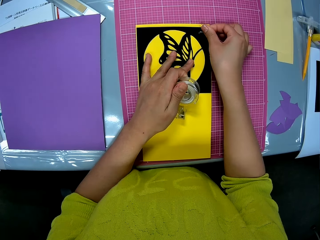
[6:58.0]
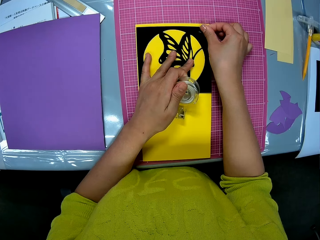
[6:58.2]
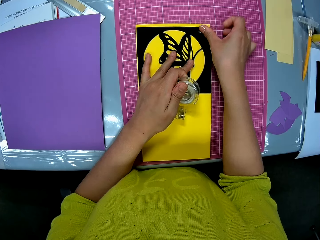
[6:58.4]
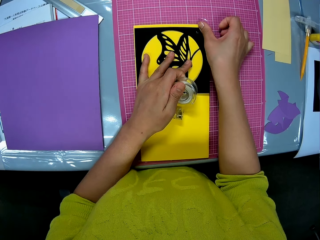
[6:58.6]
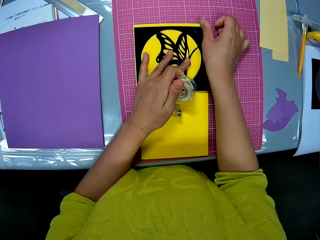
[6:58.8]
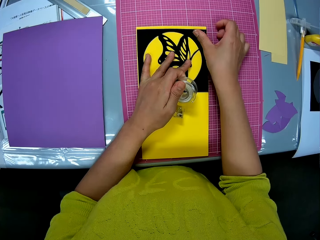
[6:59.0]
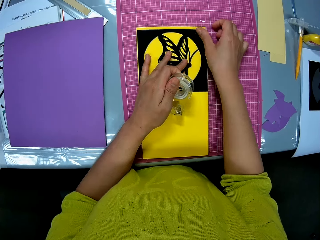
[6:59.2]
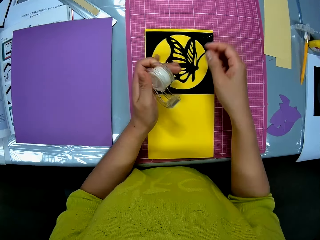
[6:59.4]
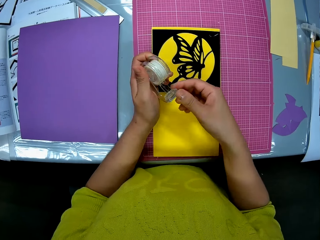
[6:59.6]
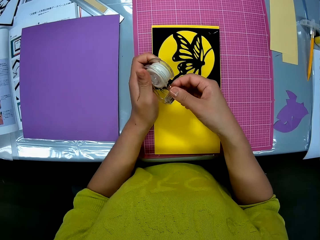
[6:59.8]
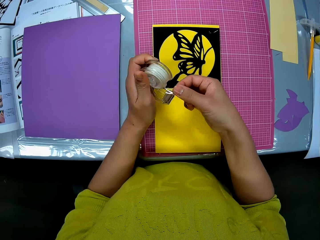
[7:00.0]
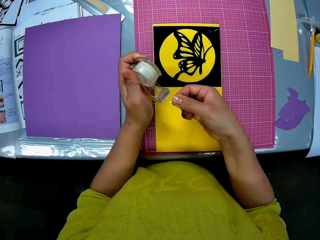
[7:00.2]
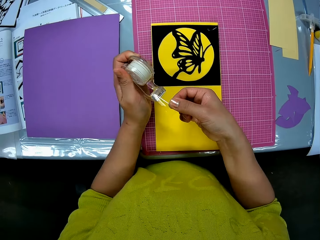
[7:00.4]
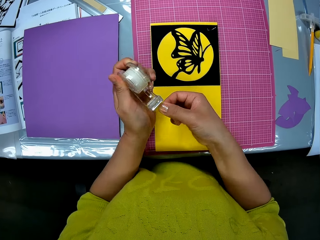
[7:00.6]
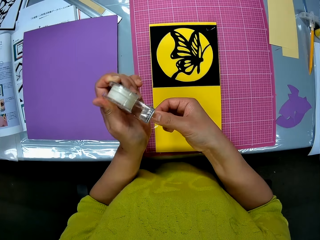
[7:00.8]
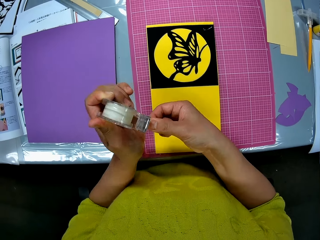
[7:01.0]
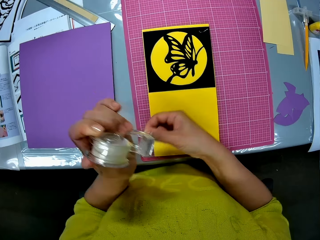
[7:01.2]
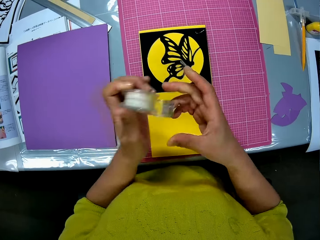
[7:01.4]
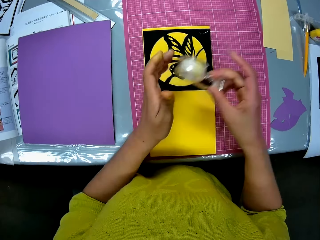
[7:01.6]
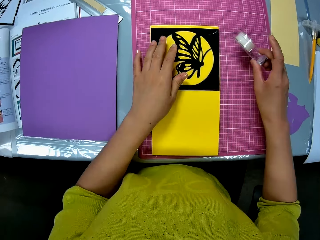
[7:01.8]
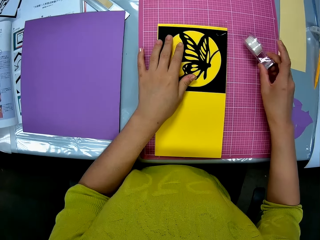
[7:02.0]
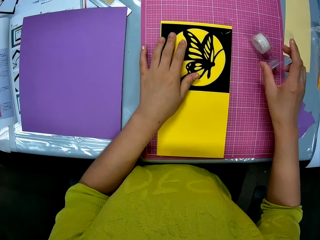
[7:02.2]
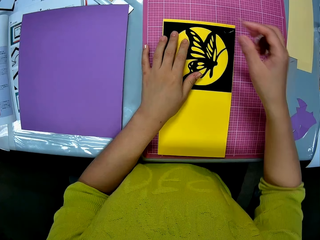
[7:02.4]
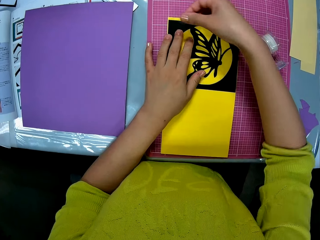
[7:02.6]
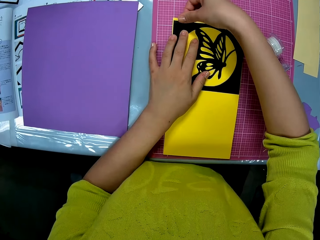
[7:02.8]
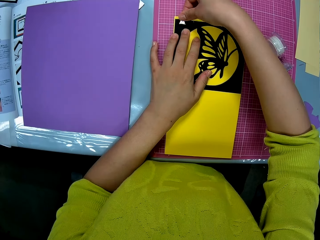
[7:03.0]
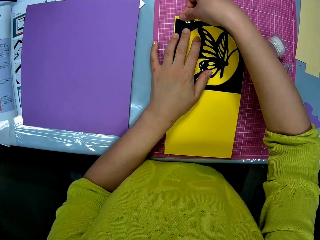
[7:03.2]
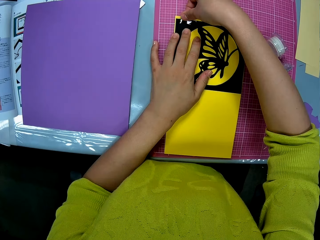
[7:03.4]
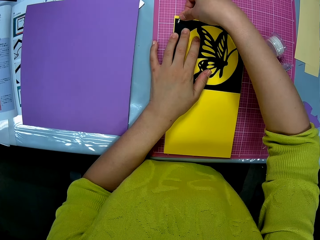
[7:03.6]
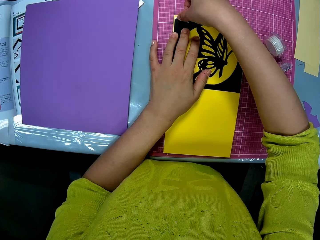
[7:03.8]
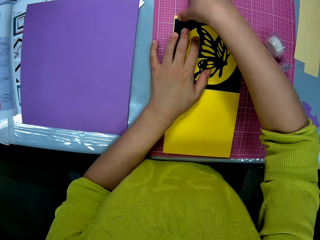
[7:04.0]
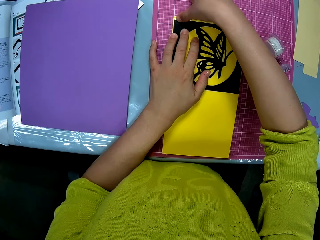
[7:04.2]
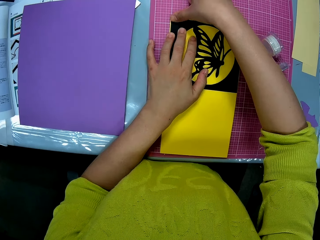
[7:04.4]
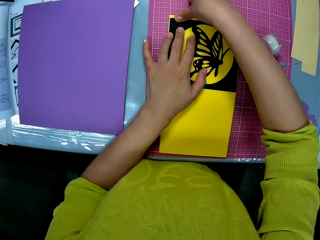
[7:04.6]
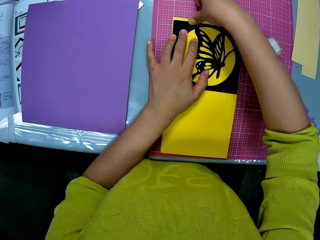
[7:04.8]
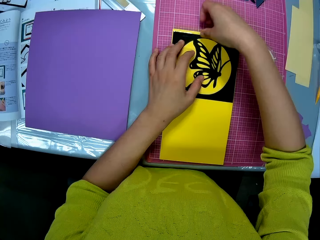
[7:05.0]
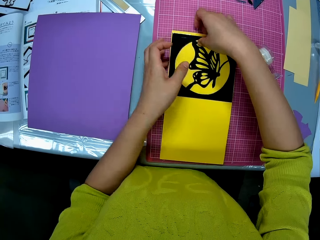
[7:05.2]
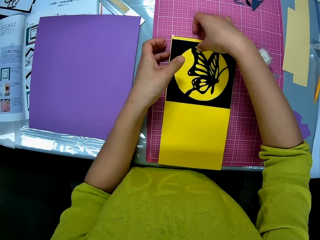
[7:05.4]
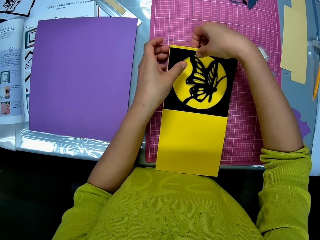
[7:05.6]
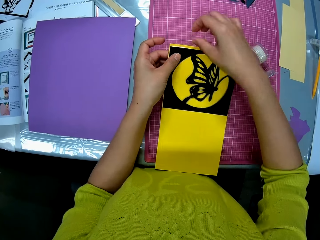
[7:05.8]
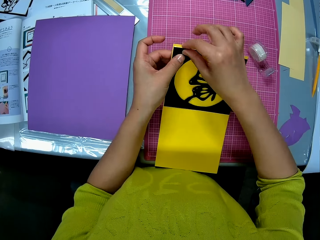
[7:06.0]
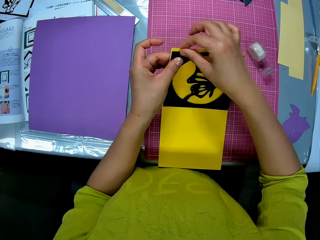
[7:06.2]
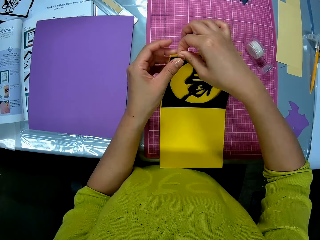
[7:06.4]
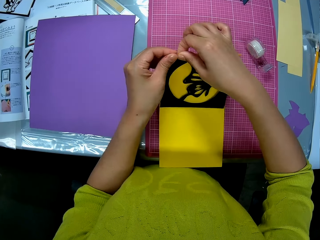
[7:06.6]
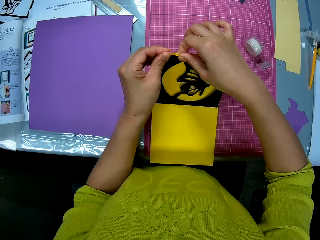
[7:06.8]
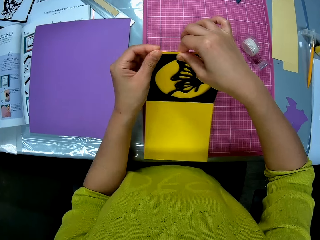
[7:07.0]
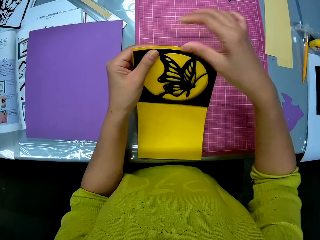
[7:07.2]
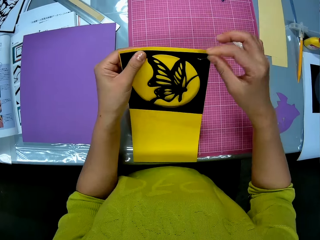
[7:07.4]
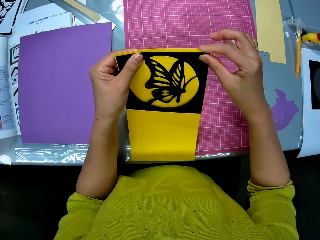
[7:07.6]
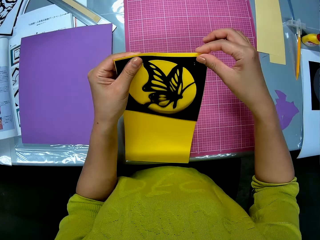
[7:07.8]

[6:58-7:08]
The camera wearer cuts sellotape from the sellotape dispenser in her left hand with her right hand. She collects the sellotape dispenser from her left hand with her right hand. She puts the sellotape dispenser on the cutting mat on the table. She places the sellotape in her right hand on the butterfly cutout and the cardboard on the cutting mat on the table. She adjusts the butterfly cutout and yellow cardboard paper craft in both hands.

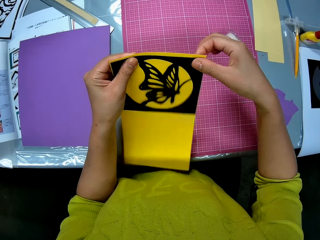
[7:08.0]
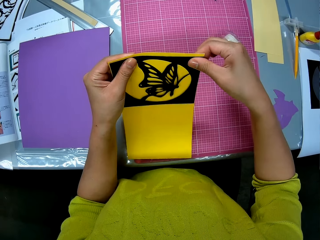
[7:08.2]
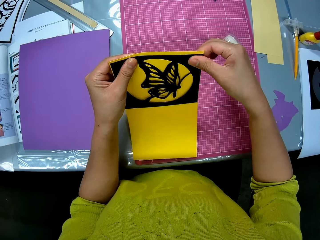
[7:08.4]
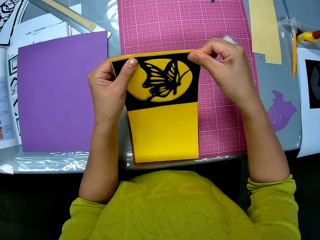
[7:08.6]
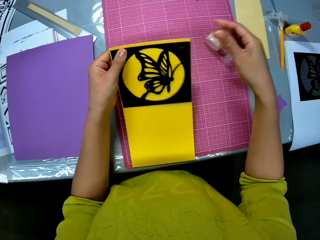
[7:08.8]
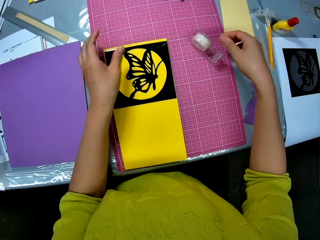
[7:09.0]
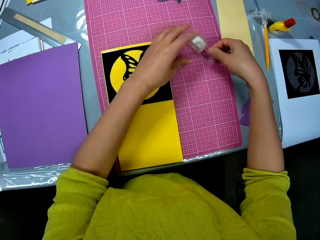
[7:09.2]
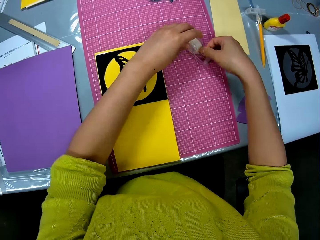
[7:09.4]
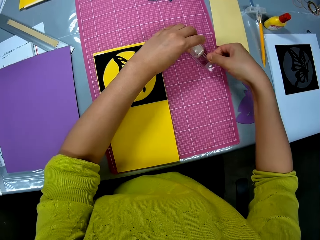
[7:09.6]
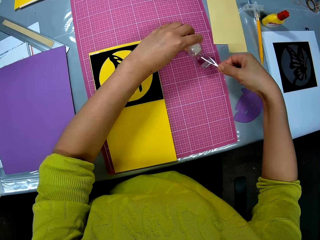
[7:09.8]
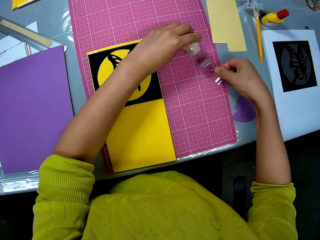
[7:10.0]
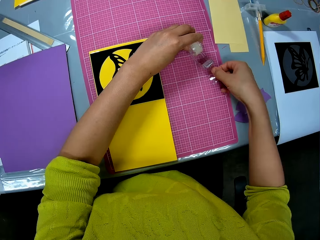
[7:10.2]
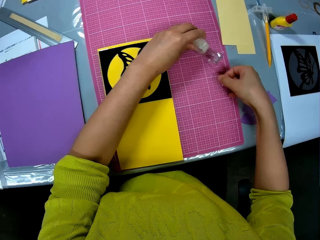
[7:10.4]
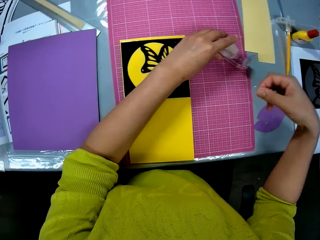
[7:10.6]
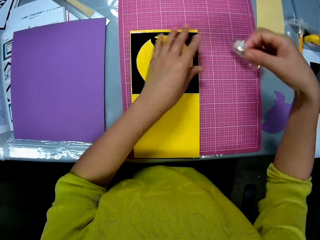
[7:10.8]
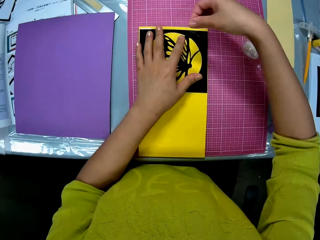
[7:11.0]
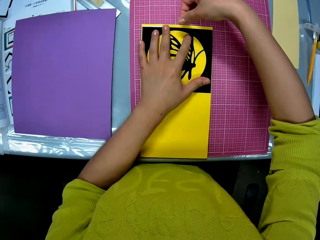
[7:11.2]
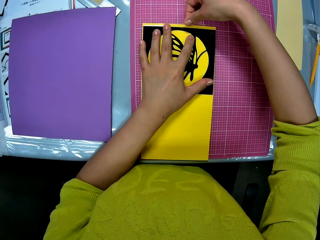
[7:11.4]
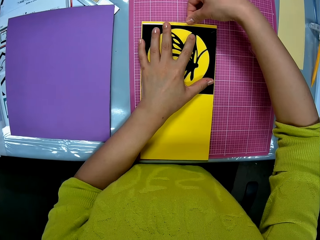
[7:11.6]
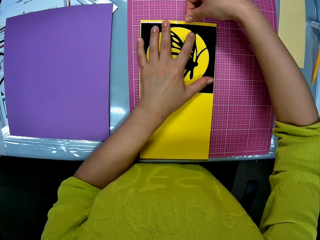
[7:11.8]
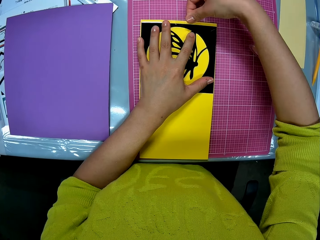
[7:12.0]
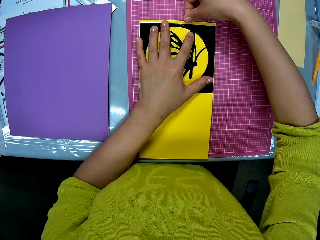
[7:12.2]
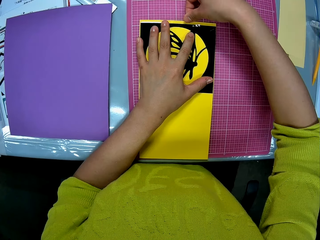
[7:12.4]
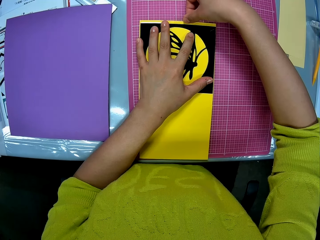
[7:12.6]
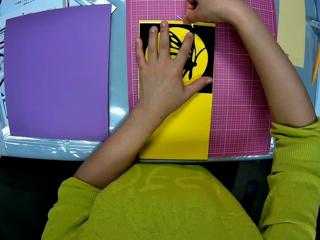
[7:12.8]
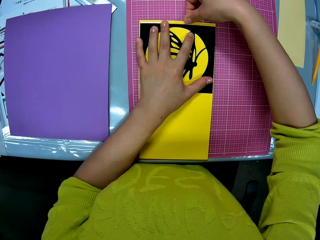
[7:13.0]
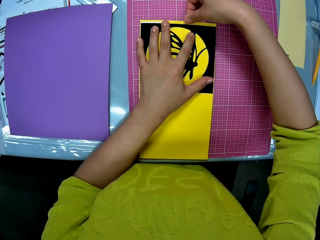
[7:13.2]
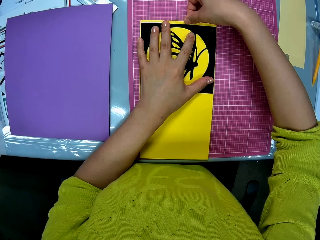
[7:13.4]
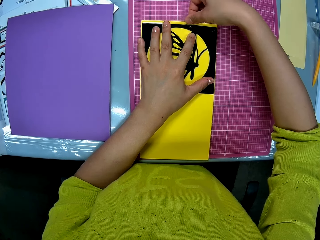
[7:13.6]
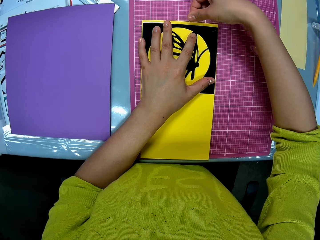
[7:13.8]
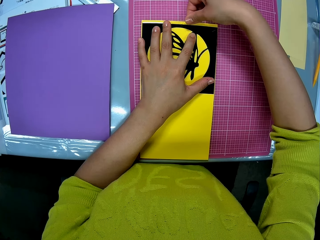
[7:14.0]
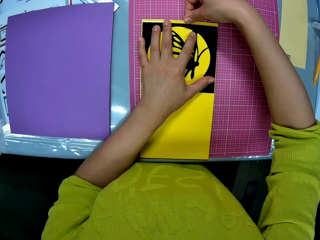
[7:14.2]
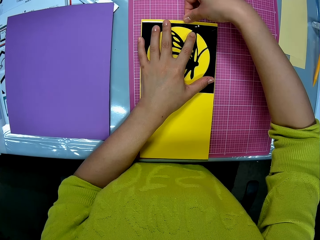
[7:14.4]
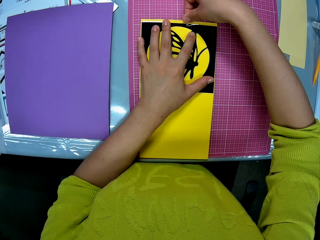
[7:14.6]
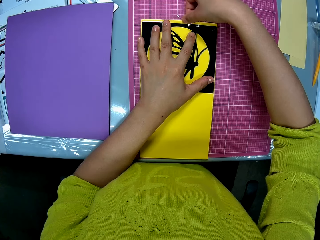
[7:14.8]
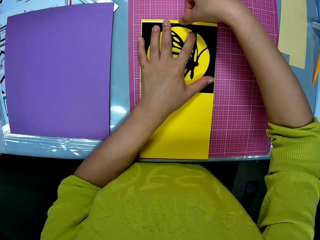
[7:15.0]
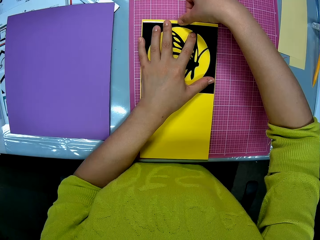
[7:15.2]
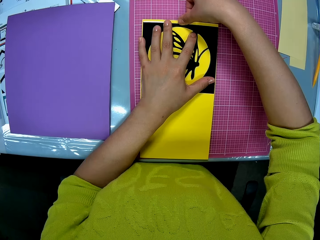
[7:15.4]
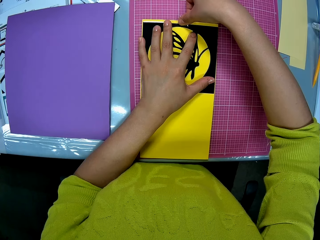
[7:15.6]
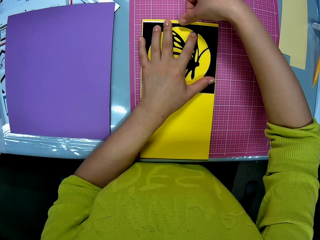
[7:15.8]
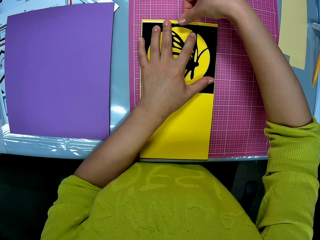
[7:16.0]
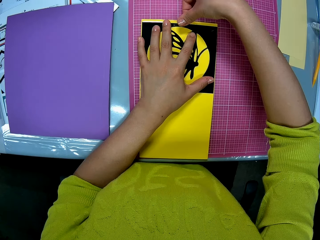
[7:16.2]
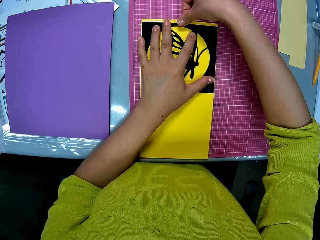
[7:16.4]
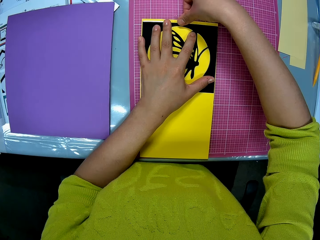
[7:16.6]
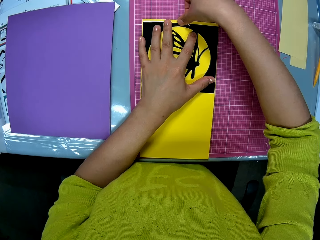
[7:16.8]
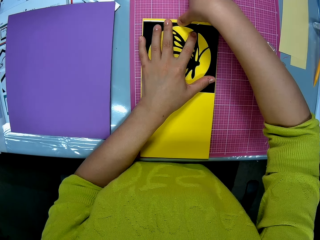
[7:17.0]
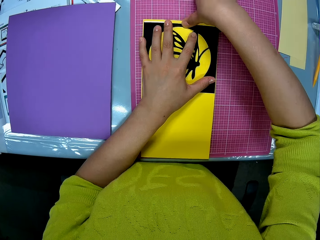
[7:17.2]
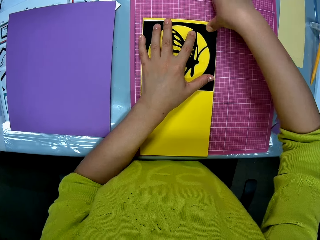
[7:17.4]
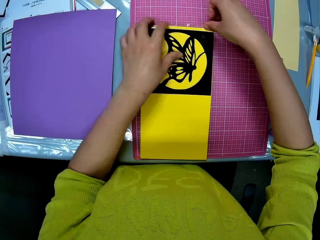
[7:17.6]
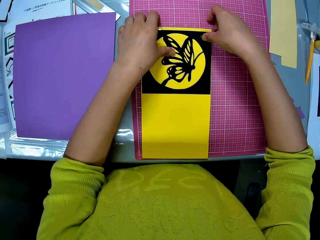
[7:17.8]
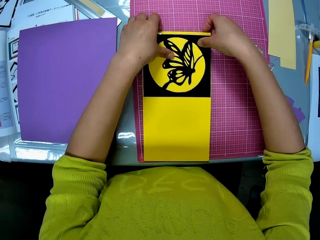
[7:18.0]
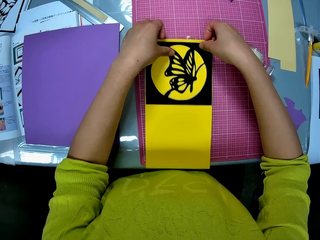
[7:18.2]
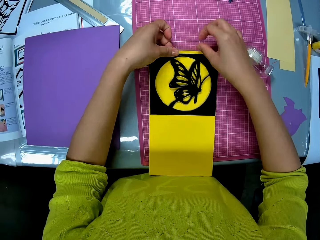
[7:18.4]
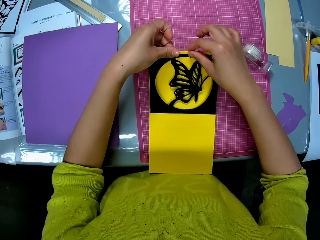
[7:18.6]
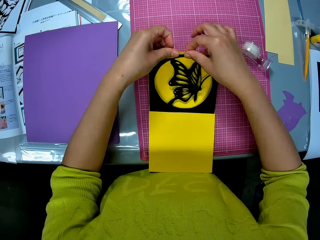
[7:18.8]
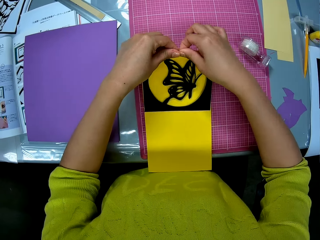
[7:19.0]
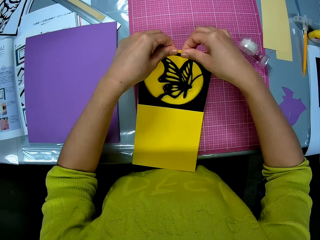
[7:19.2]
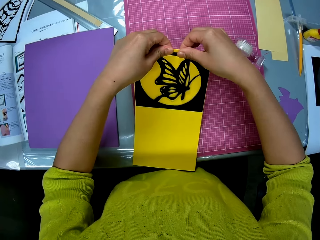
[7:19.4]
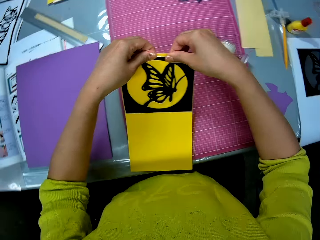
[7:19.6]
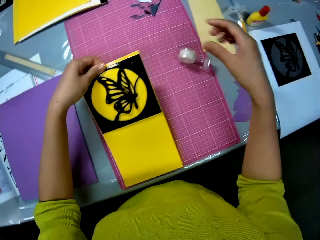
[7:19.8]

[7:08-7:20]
The camera wearer lays the paper craft in her hands on the cutting mat on the table. She holds the sellotape dispenser on the cutting mat with both hands. She cuts sellotape from the sellotape dispenser with her right hand. She places the sellotape in her right hand on the paper craft on the cutting mat on the table. She adjusts the paper craft in both hands.
